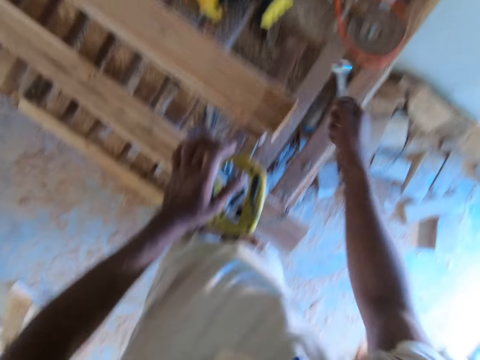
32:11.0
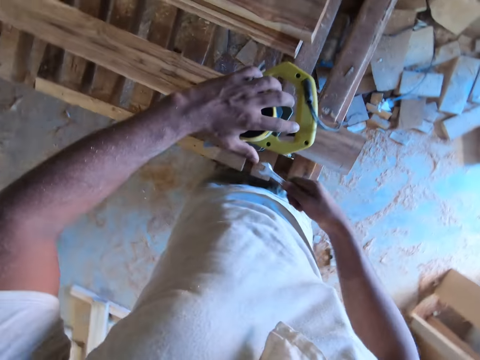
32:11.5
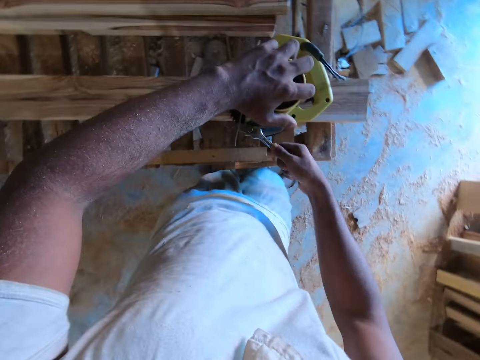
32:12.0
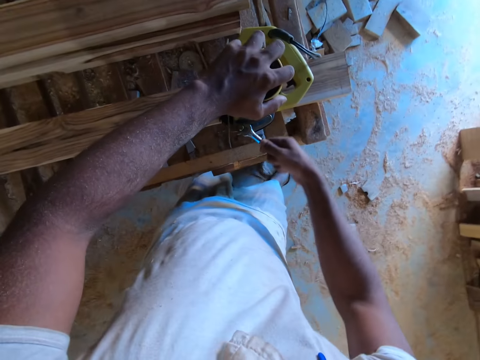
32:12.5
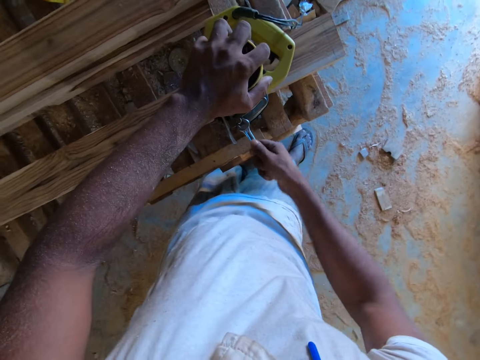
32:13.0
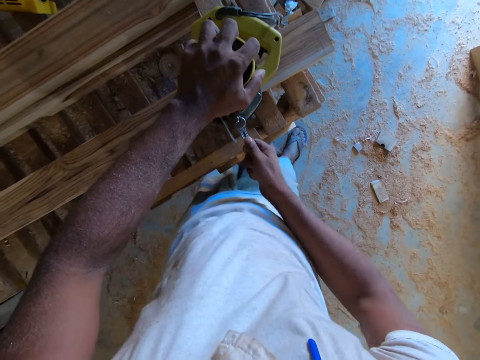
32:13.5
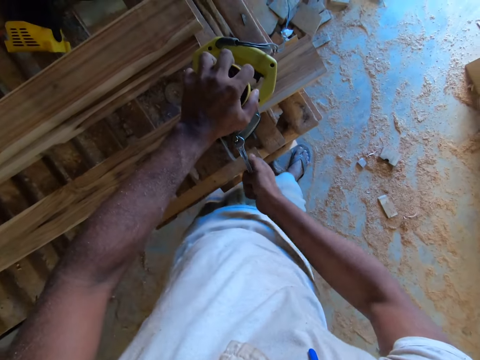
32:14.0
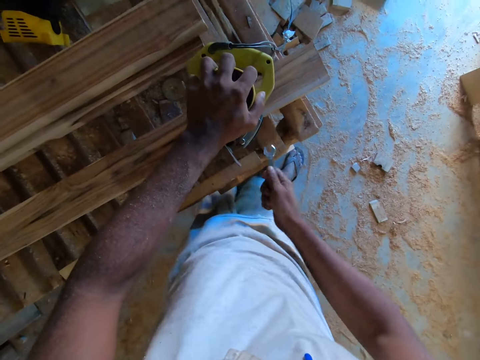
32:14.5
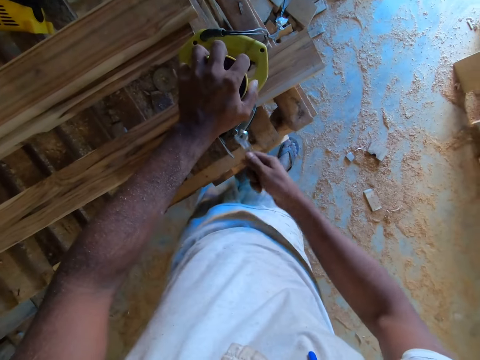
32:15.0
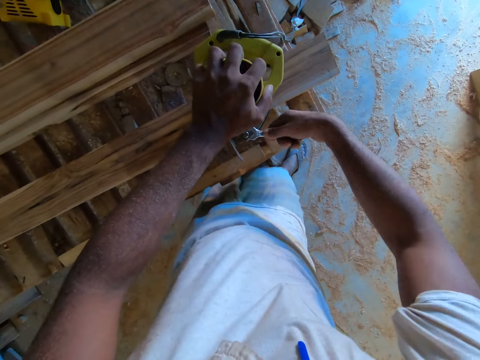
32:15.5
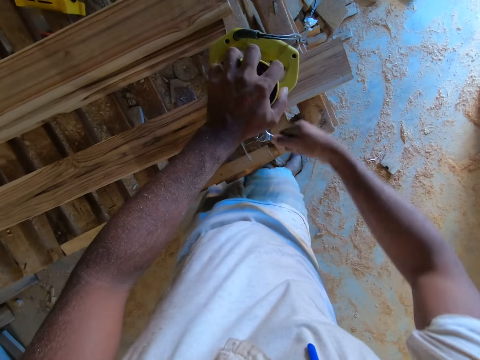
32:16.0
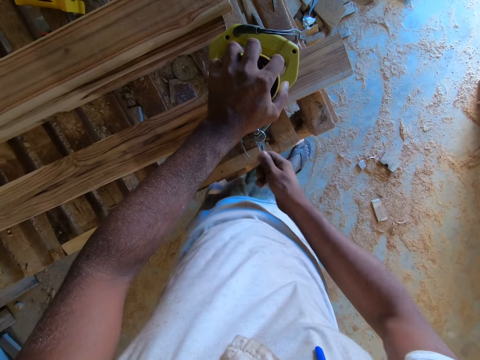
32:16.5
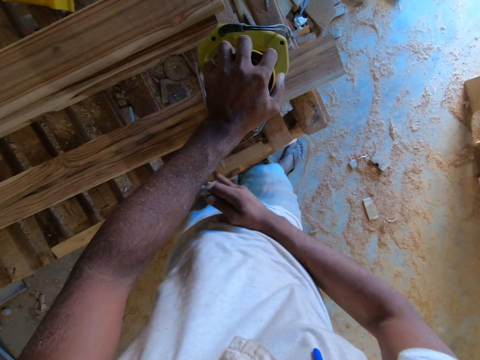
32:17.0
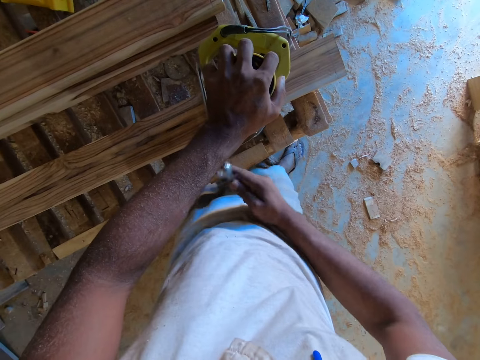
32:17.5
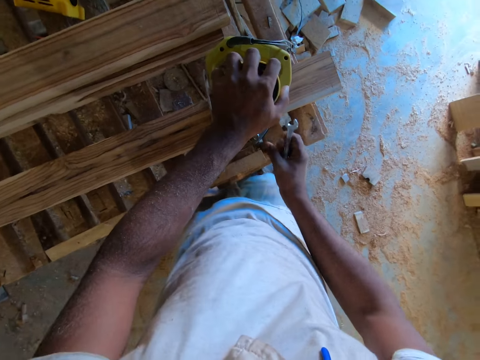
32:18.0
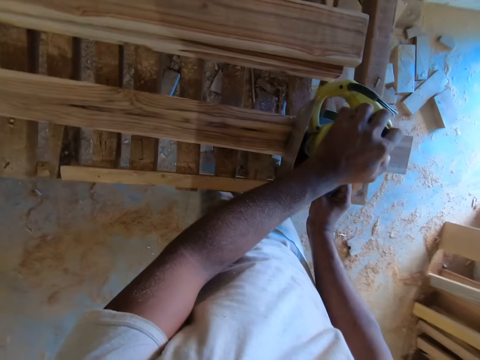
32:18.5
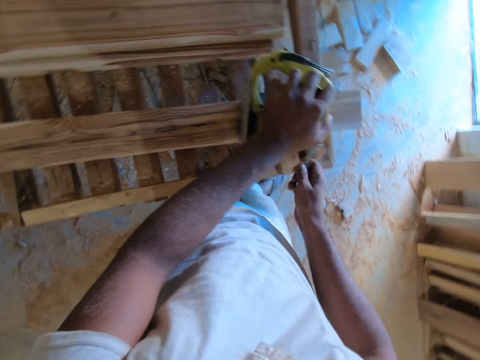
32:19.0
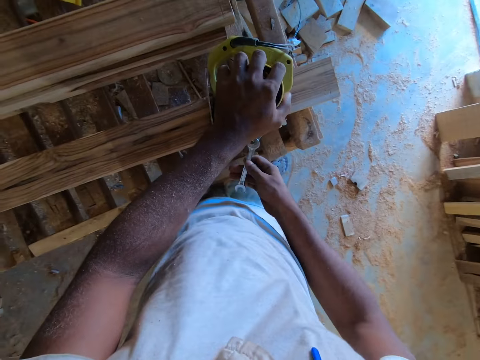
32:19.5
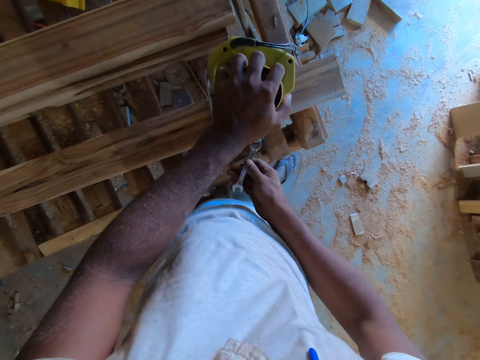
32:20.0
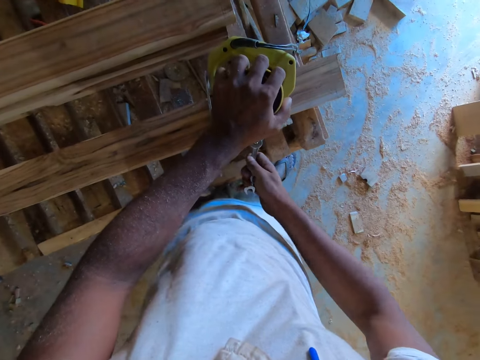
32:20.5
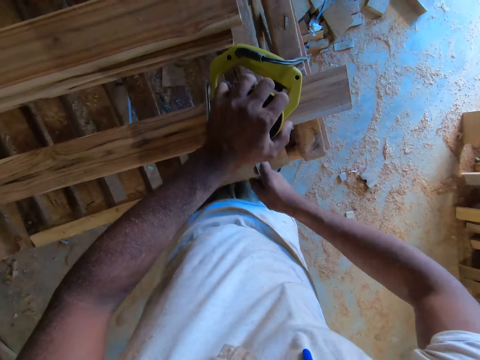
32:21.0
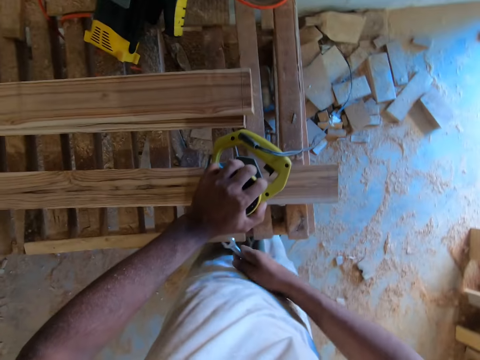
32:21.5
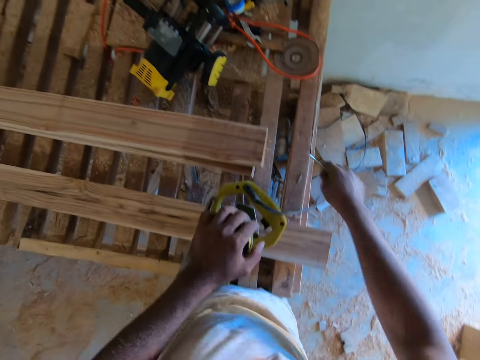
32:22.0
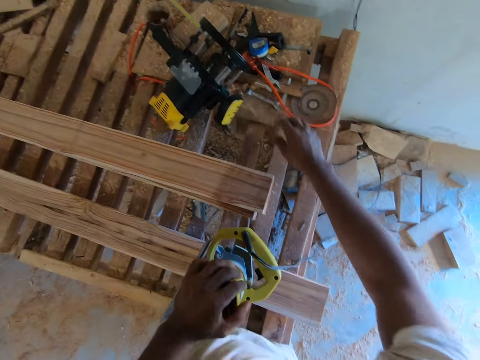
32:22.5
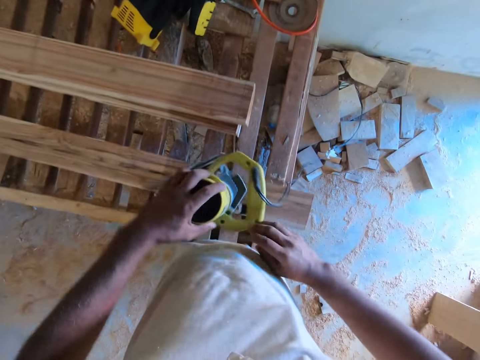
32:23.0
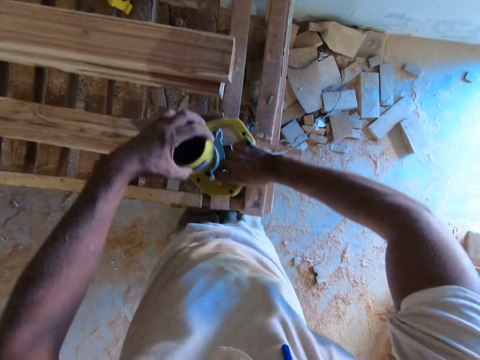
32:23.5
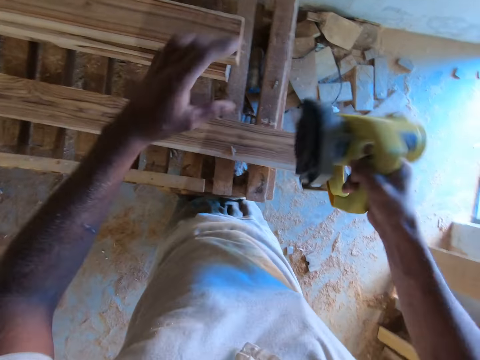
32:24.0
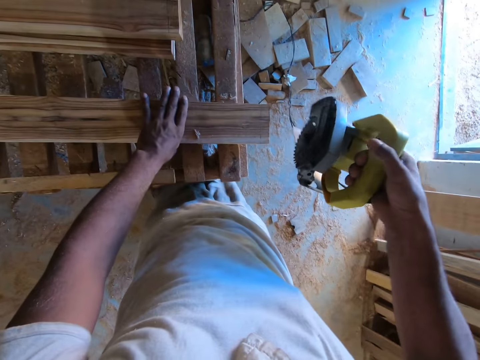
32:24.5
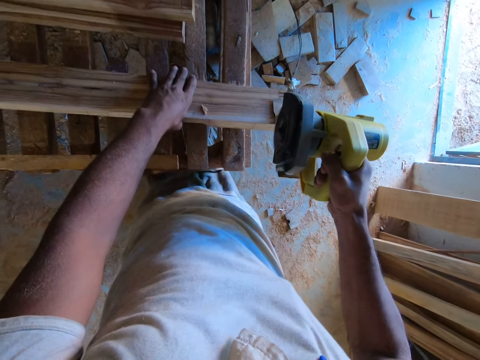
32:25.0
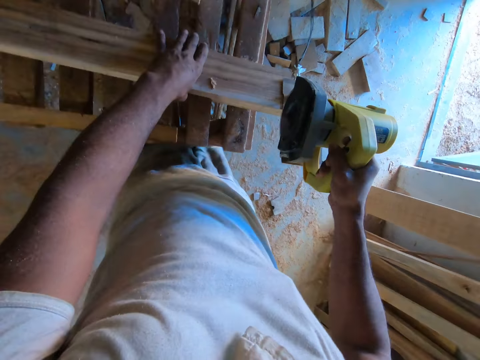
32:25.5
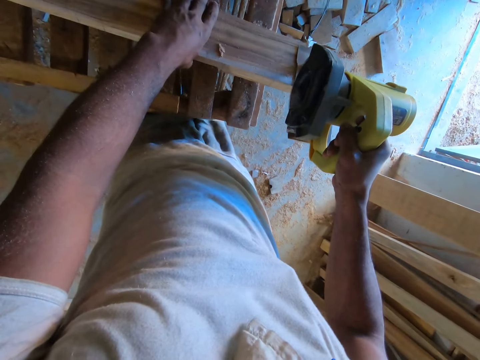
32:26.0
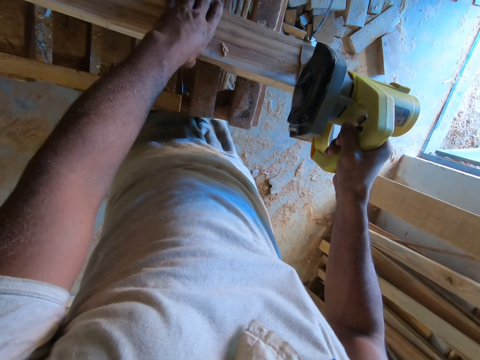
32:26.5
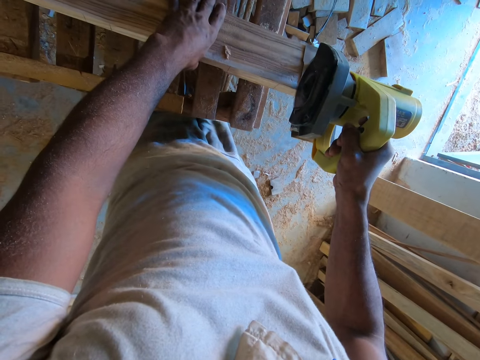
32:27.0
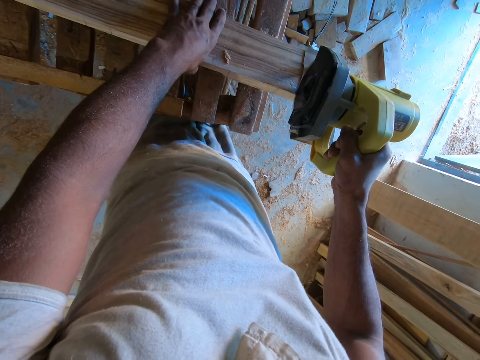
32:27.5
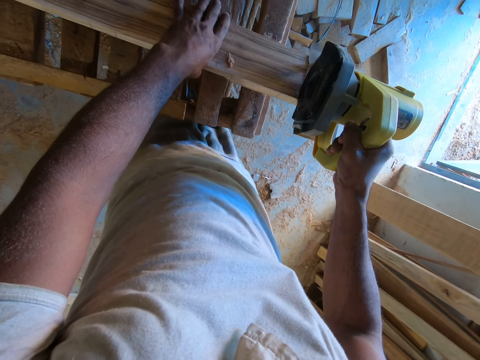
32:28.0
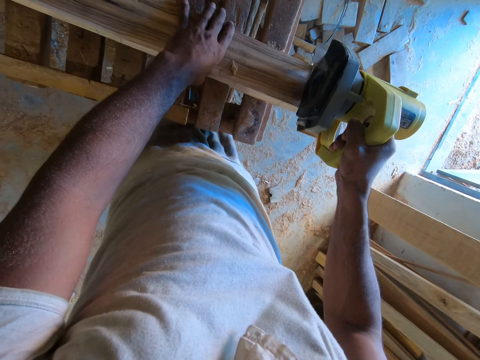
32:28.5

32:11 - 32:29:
The camera wearer picks a spanner from the worktable with his right hand. He fixes the hand wood cutting machine with the spanner in his right hand. He tightens the circular saw, hits the circular saw and adjusts the circular saw. He drops the spanner on the worktable with his right hand. He turns on the hand wood cutting machine with his right hand. He adjusts the circular saw. He holds the piece of wood on the worktable with his right hand. He cuts the piece of wood with the hand wood cutting machine in his right hand.

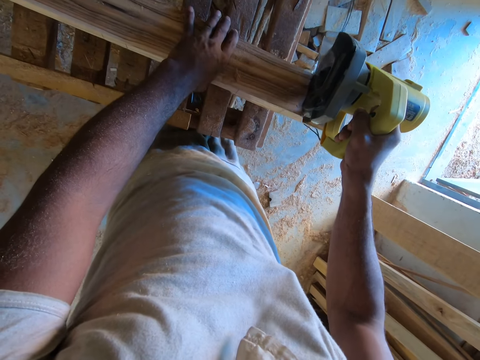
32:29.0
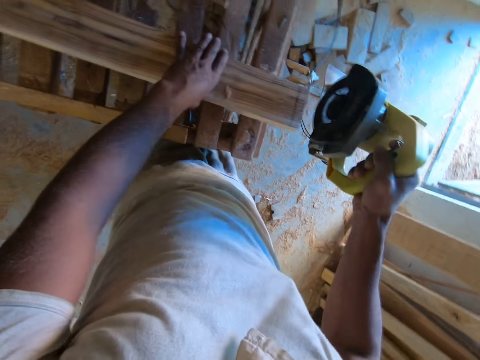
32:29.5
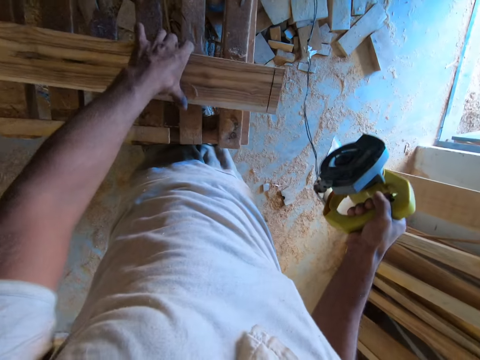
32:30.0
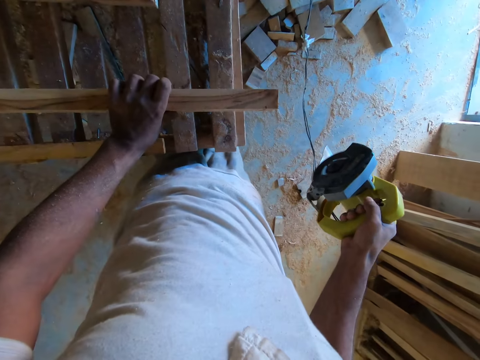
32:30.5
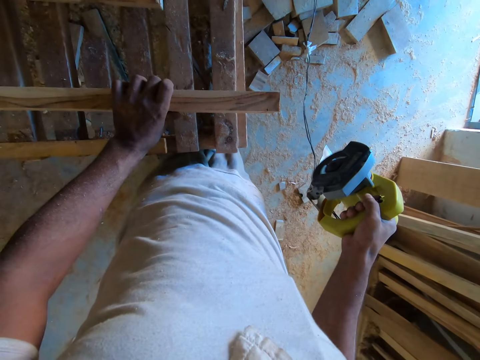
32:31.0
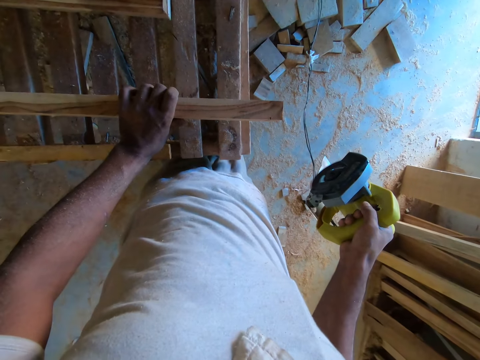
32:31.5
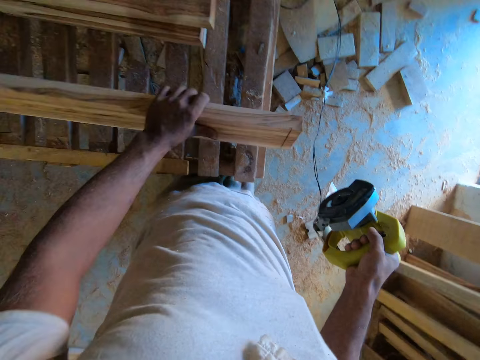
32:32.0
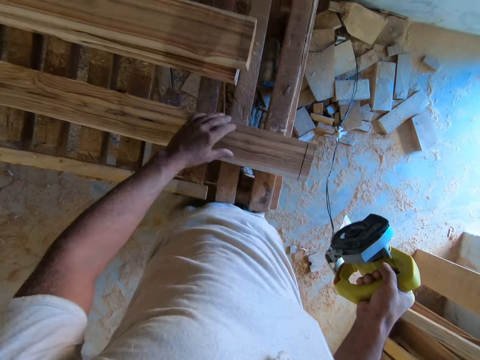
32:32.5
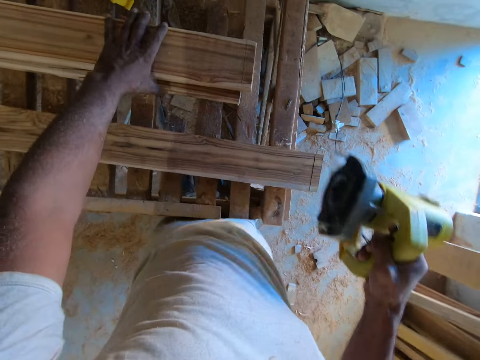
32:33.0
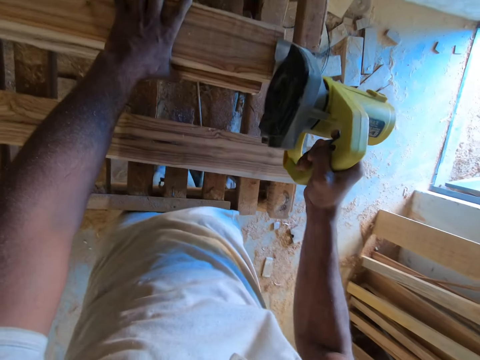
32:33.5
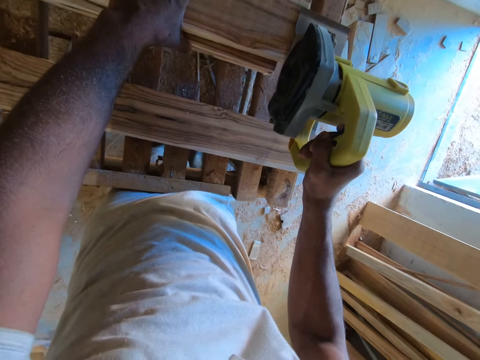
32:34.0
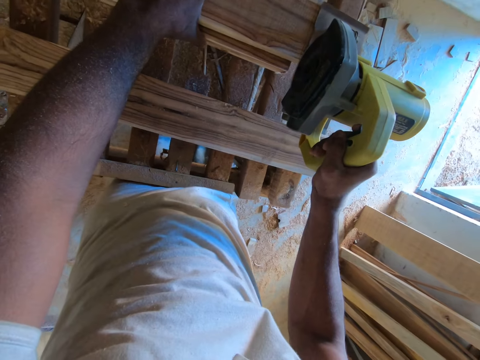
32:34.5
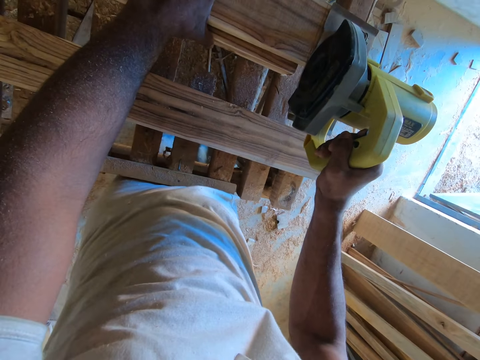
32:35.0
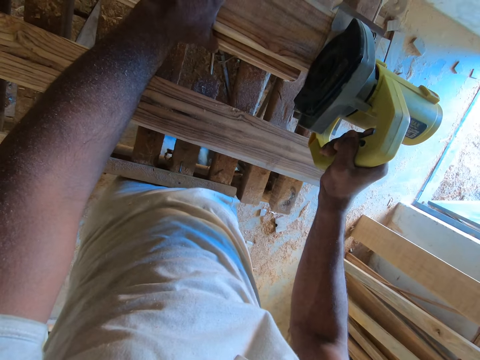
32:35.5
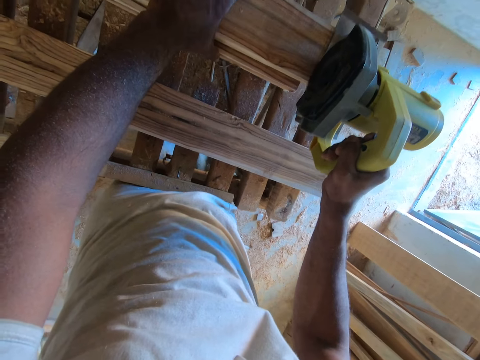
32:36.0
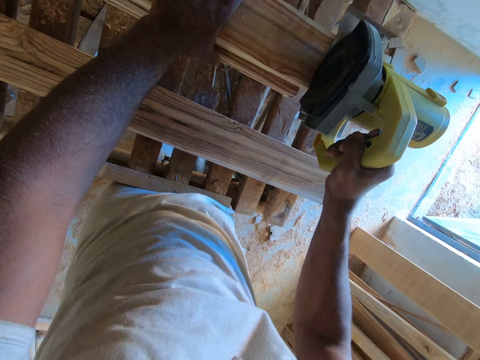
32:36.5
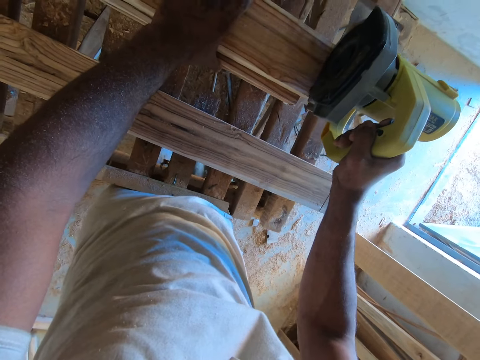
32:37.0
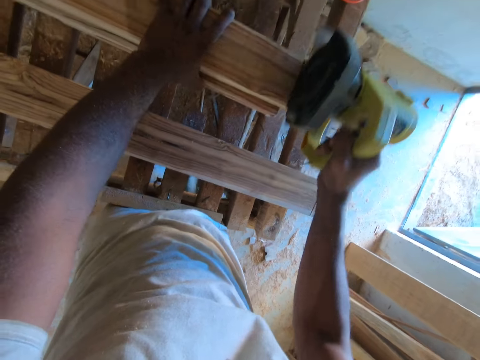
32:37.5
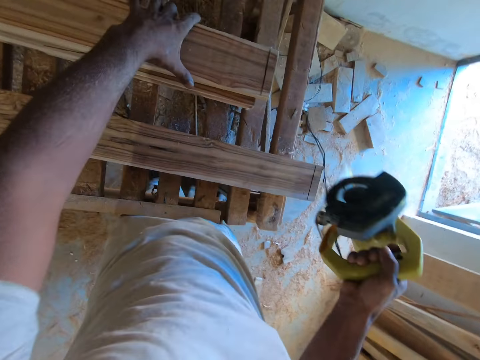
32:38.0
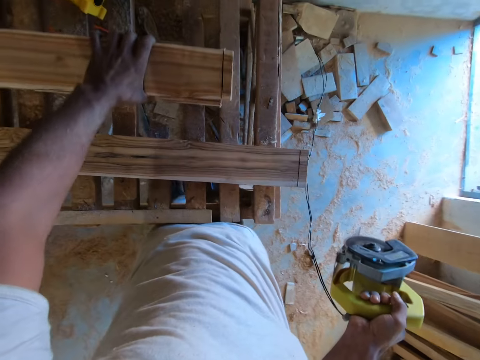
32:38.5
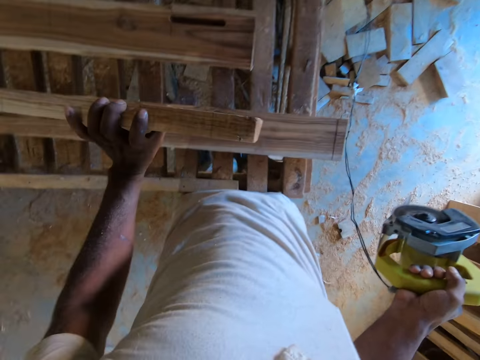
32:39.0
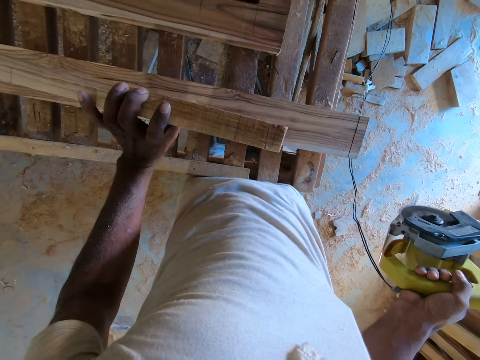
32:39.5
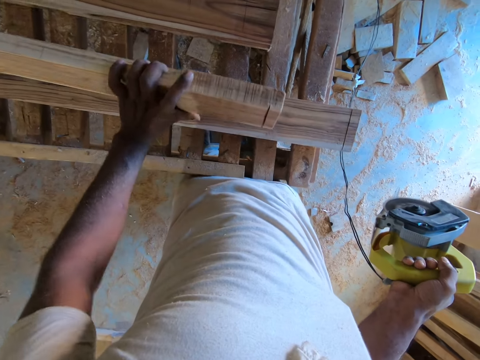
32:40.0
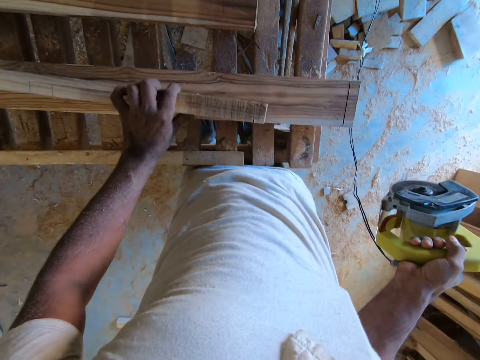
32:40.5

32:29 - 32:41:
The camera wearer raises the piece of wood on the worktable with his left hand. He flips the wood. He drops the piece of wood on the worktable with his left hand. He holds the piece of wood on the worktable with his right hand. He cuts the piece of wood with the hand wood cutting machine in his right hand. He raises the piece of wood on the worktable with his left hand. He flips the wood.
